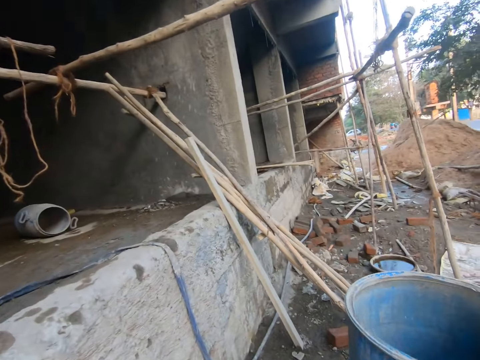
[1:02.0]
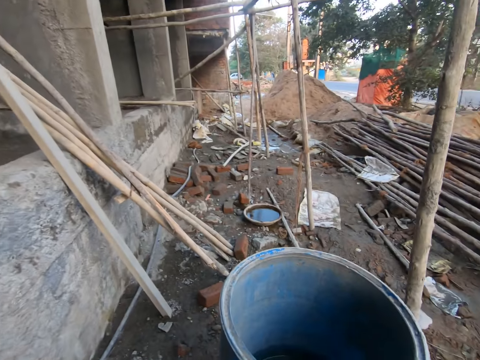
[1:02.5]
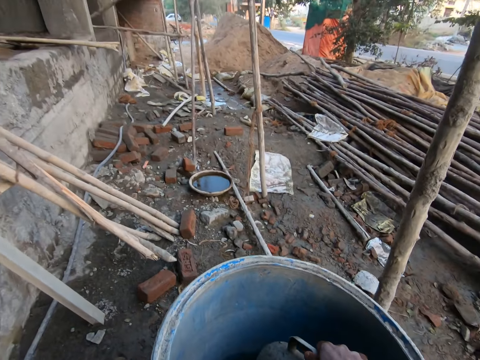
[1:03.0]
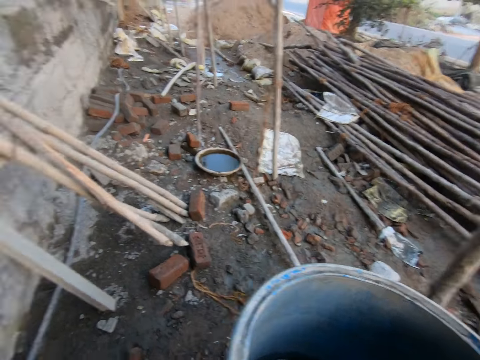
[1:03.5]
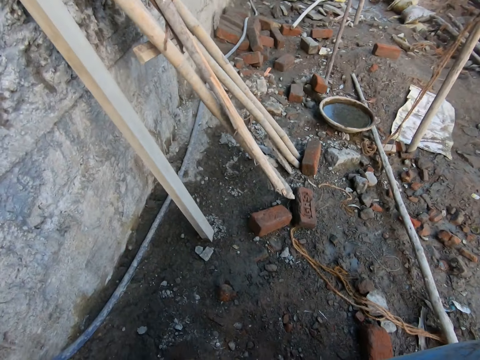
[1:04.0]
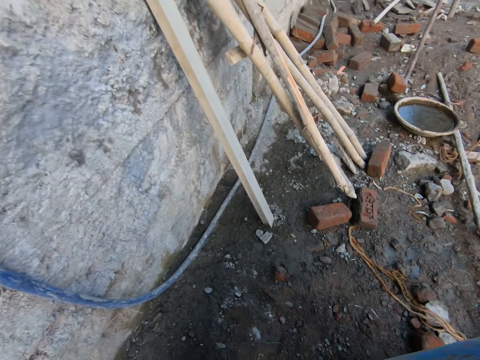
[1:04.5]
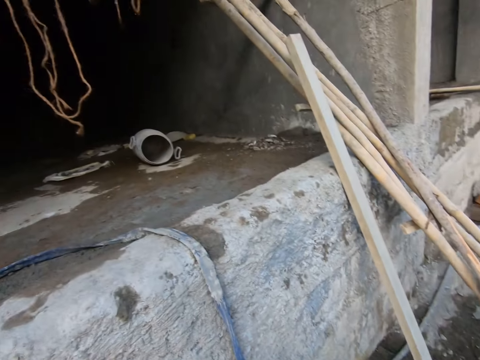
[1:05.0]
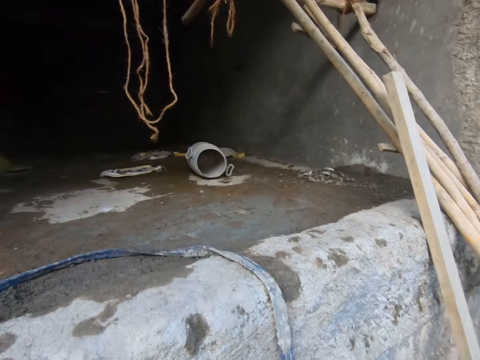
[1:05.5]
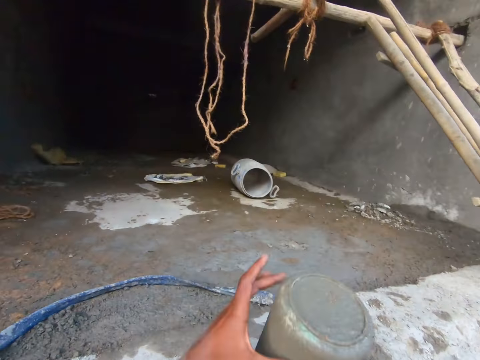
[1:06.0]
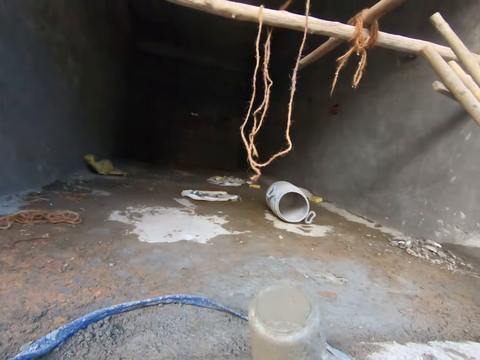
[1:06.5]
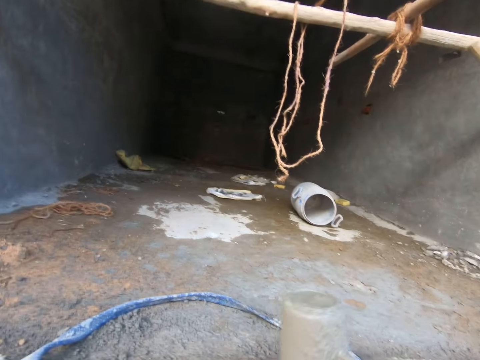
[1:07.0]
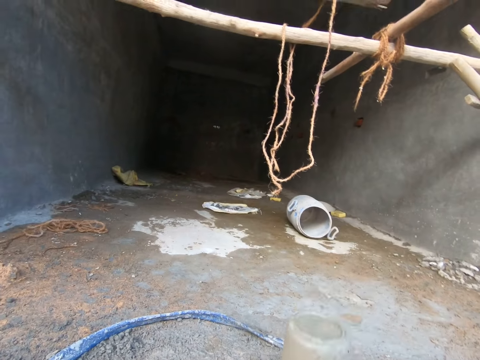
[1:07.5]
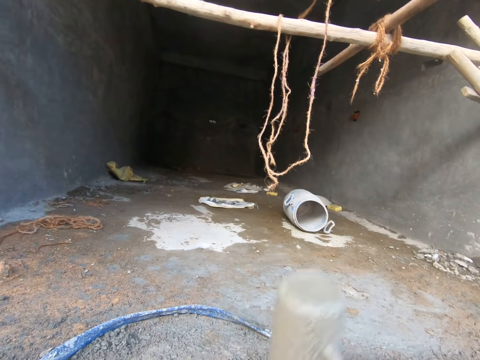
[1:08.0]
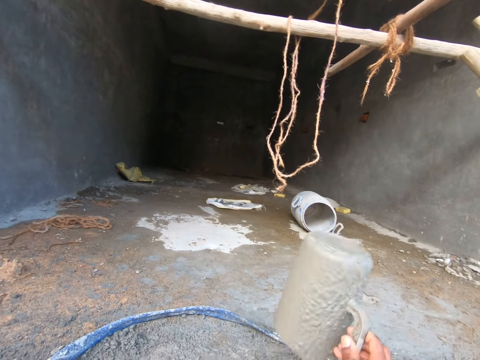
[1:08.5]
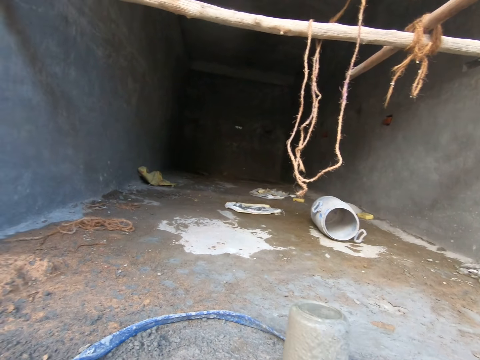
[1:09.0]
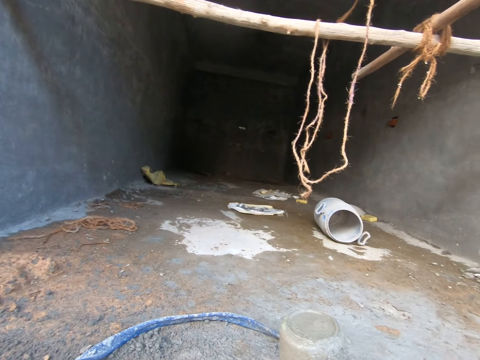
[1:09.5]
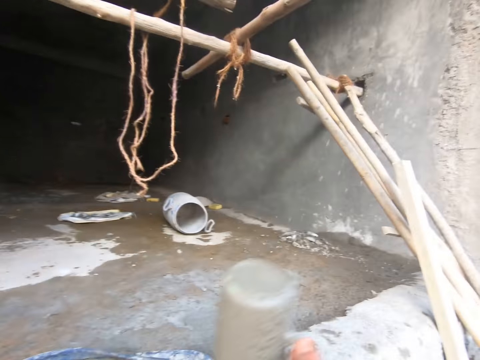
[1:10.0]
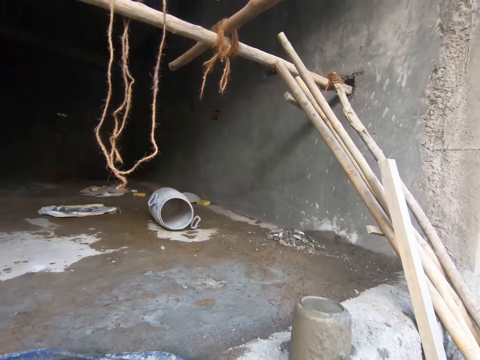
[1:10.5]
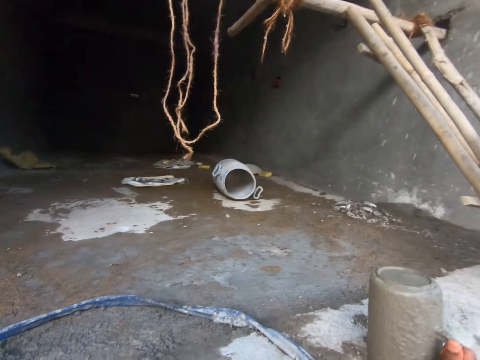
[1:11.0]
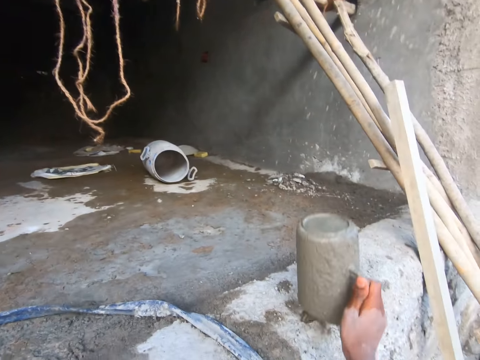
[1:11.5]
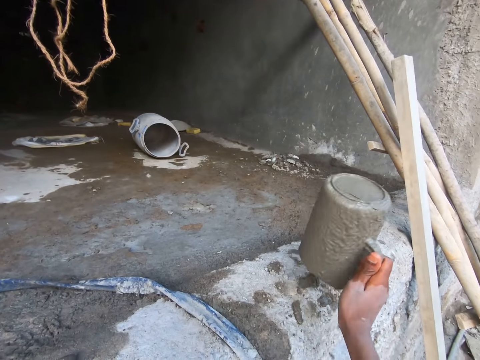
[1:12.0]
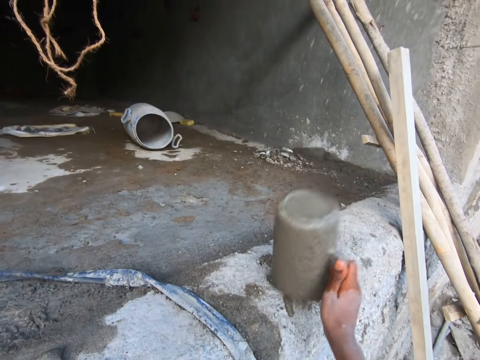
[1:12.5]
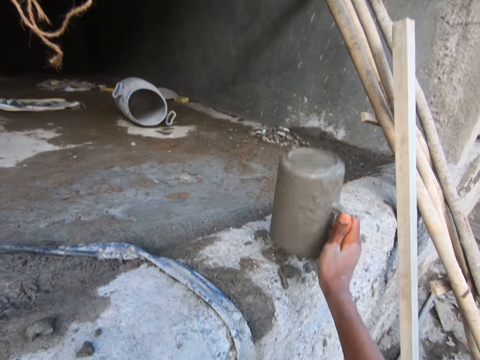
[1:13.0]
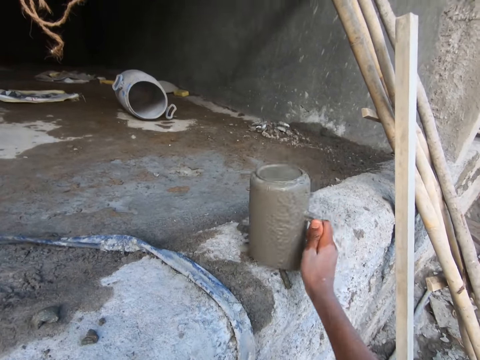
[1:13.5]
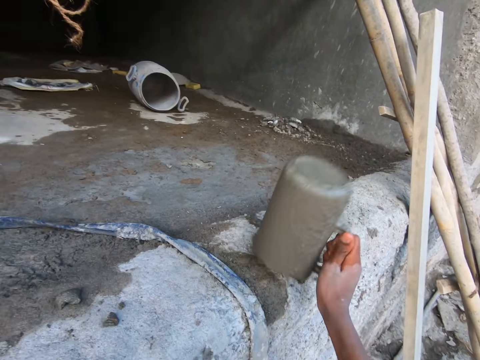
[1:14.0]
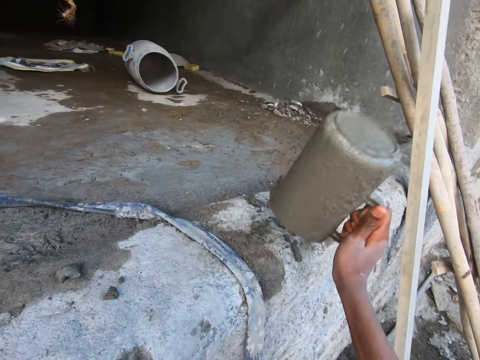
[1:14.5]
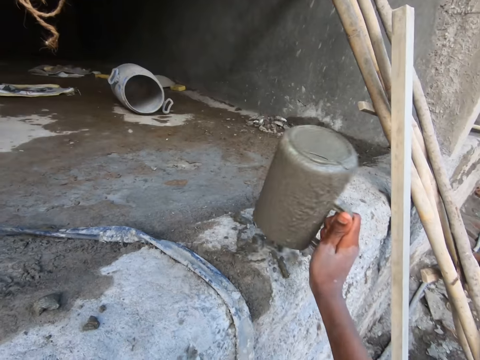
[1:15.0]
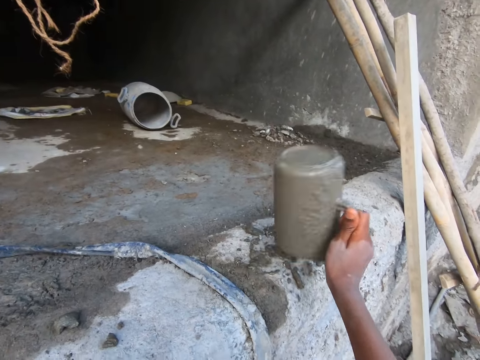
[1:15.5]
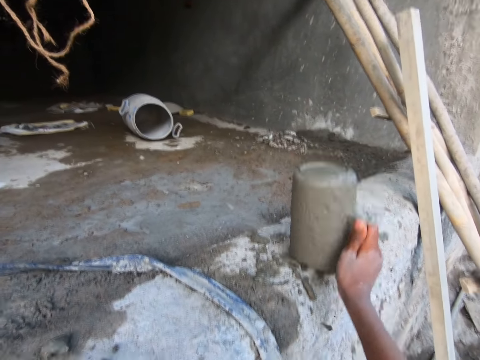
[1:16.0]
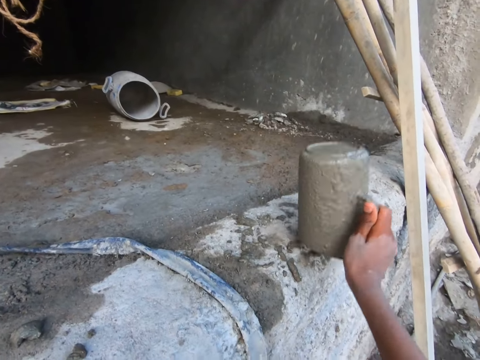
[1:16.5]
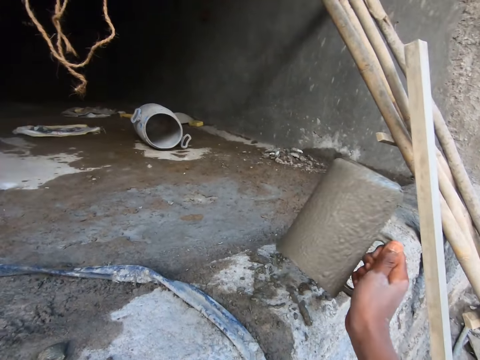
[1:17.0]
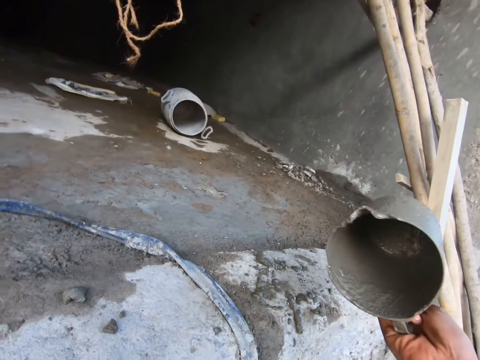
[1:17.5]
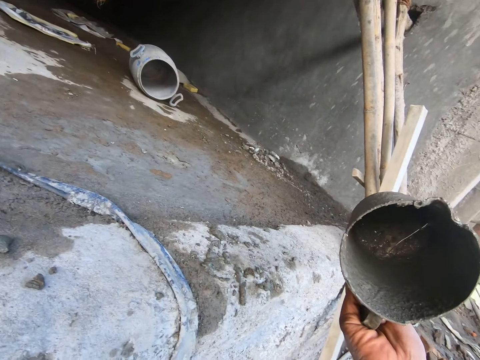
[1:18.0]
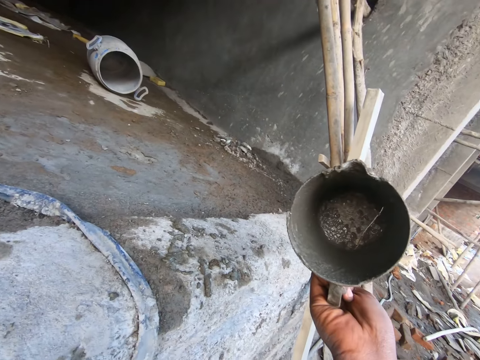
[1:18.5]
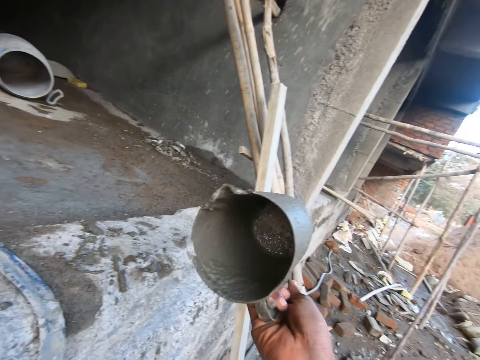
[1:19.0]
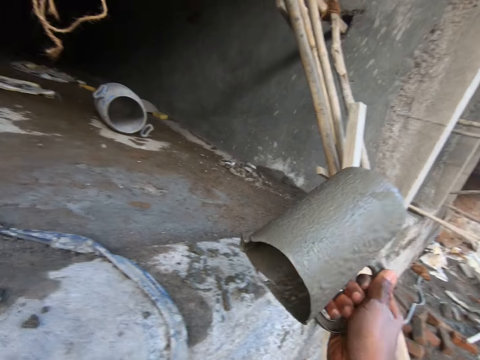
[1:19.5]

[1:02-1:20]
The camera wearer dips a plastic jug in a drum of water on the ground with his right hand. He hits the plastic jug on the floor with his right hand. He looks at the plastic jug.

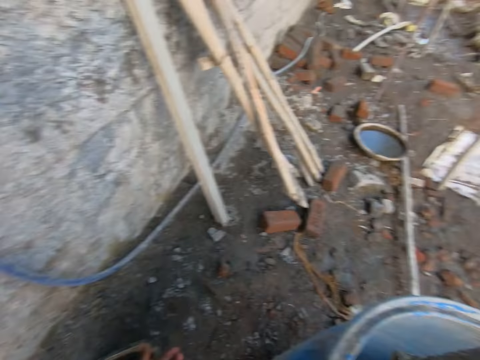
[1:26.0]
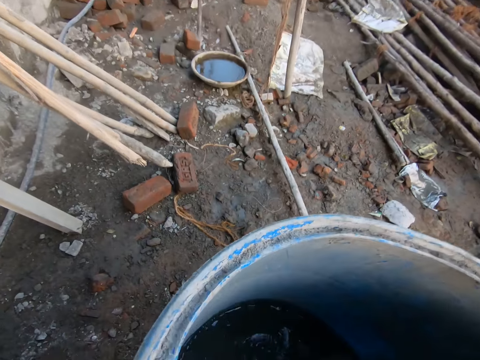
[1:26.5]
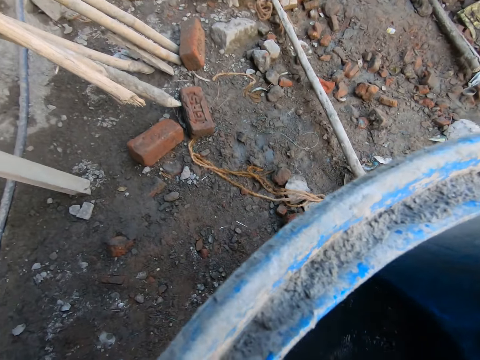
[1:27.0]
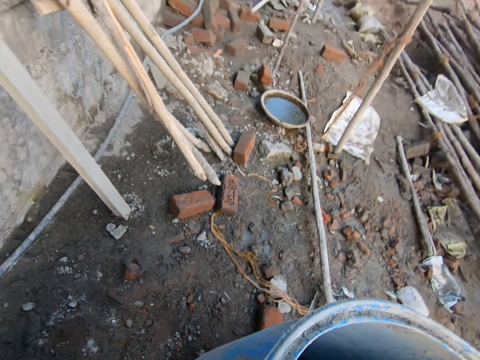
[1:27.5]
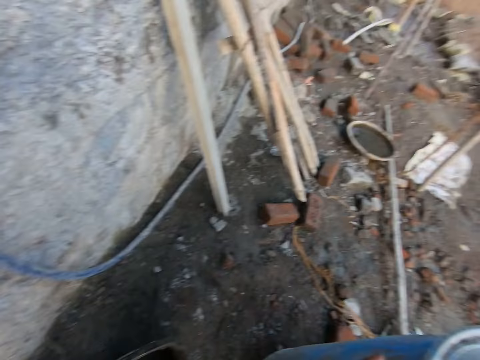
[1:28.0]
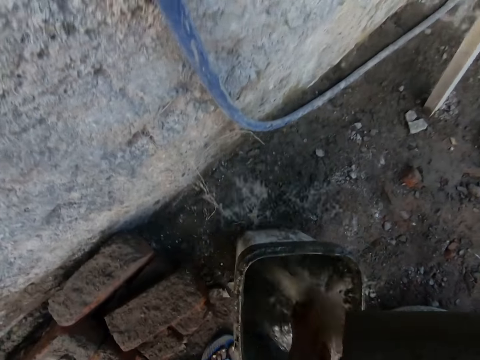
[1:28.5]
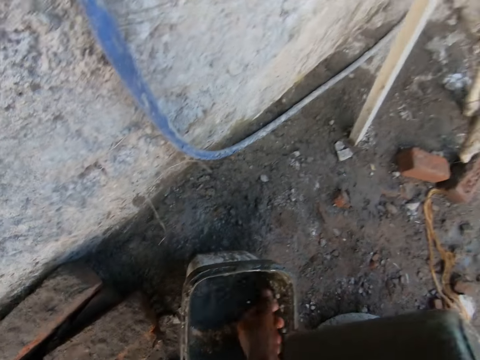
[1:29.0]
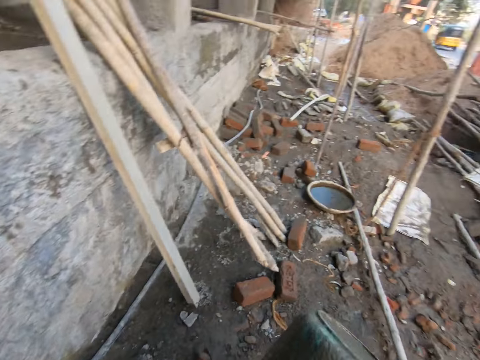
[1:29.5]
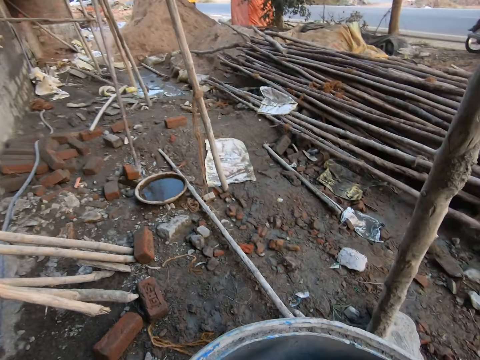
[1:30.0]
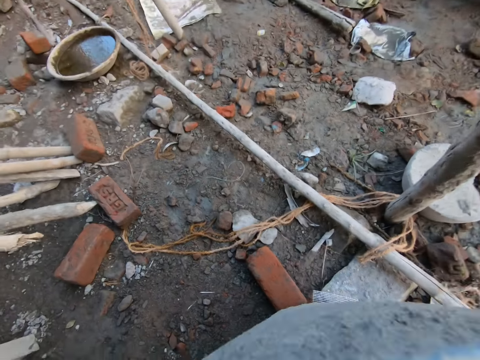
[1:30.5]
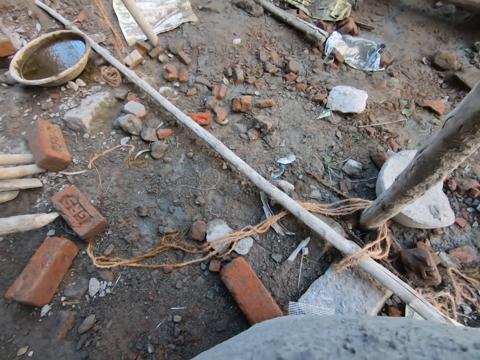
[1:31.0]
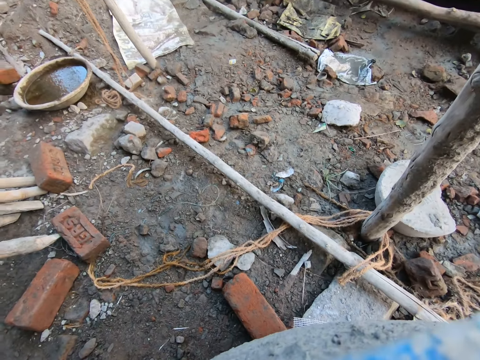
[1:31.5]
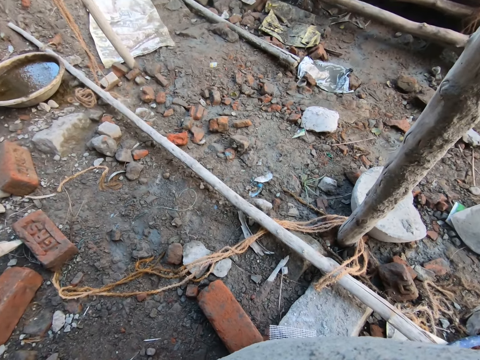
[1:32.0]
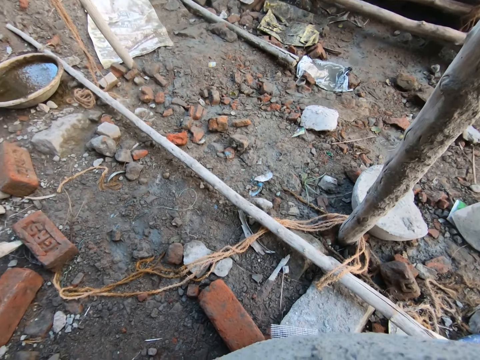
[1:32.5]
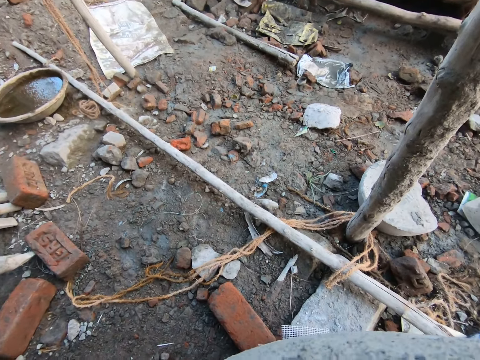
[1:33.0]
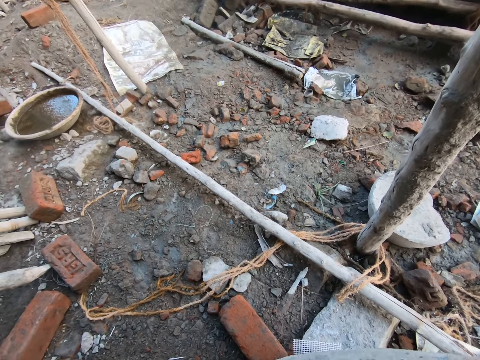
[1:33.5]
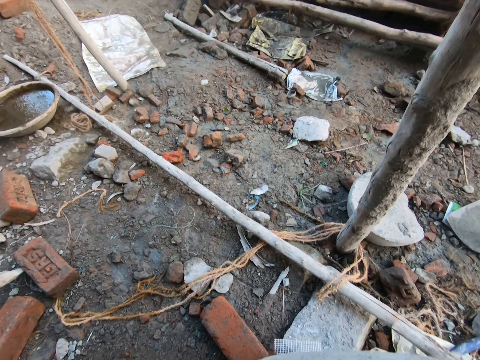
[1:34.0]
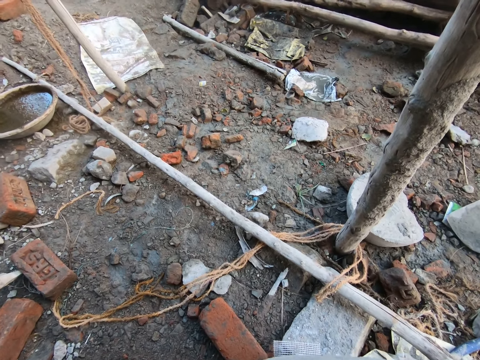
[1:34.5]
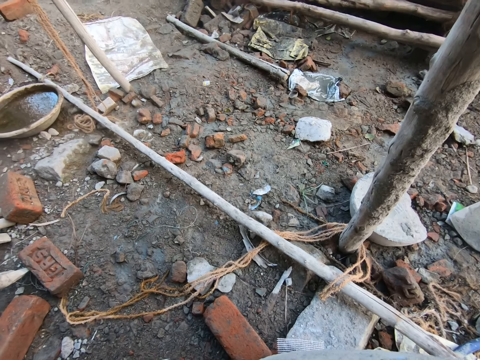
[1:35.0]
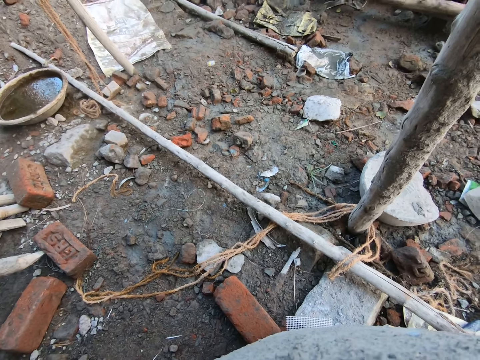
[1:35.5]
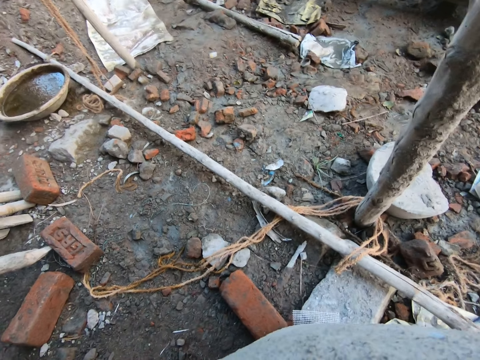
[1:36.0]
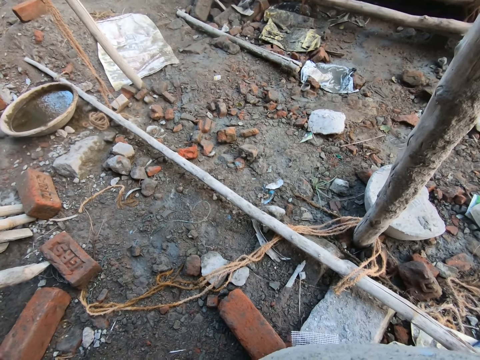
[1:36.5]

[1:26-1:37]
The camera wearer dips the plastic jug in the drum of water on the ground with his right hand. He pours the water from the jug in his right hand on his left hand. He pours the water from the jug in his right hand in the bucket on the ground. He dips the jug in the drum of water on the ground with his right hand.
